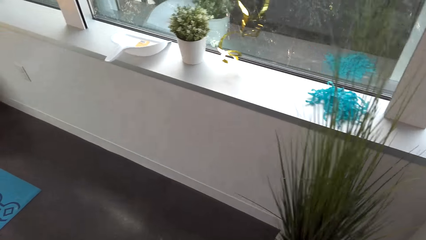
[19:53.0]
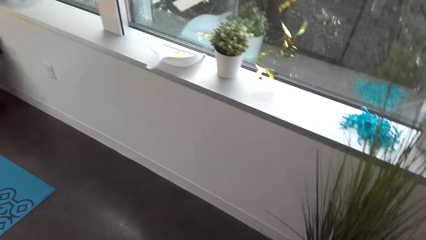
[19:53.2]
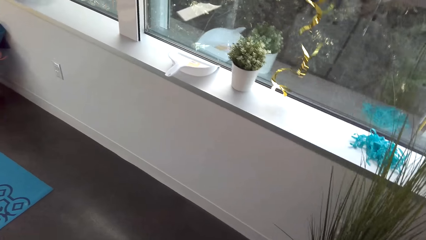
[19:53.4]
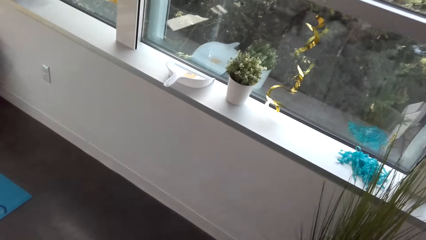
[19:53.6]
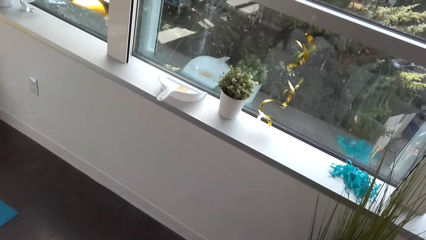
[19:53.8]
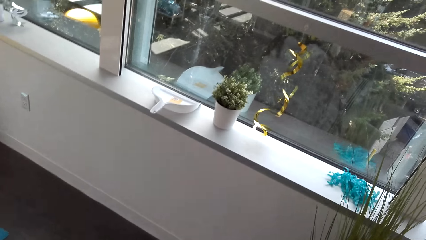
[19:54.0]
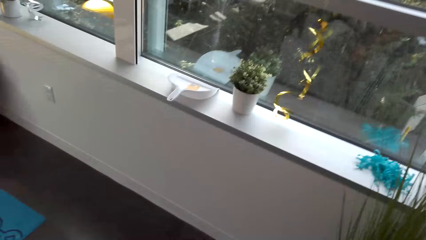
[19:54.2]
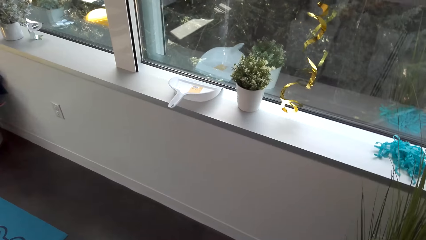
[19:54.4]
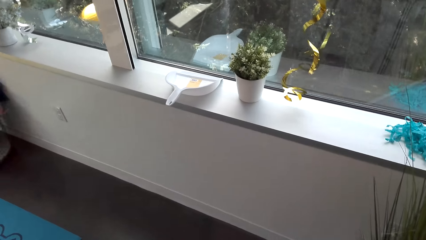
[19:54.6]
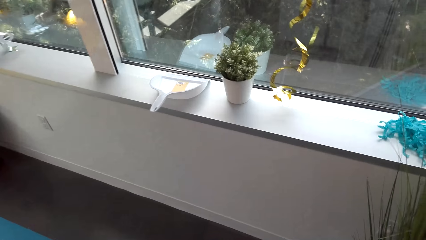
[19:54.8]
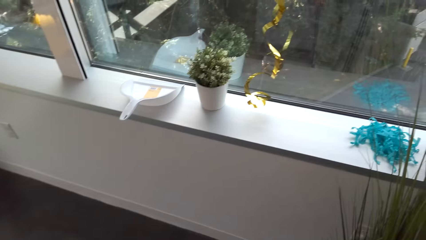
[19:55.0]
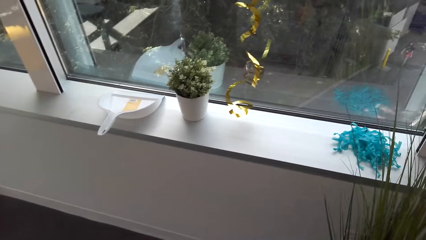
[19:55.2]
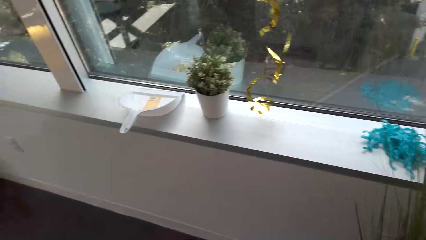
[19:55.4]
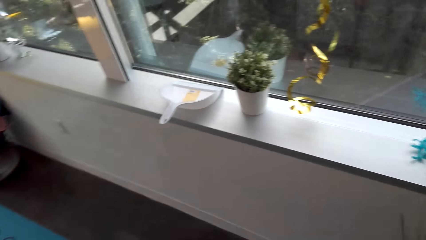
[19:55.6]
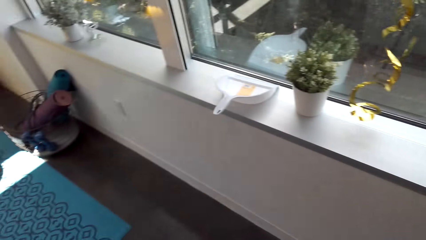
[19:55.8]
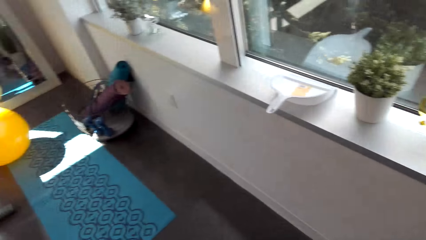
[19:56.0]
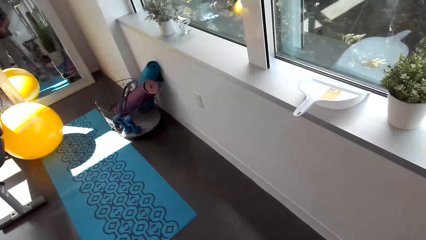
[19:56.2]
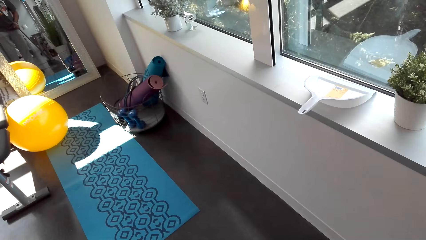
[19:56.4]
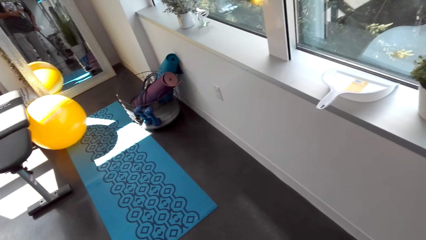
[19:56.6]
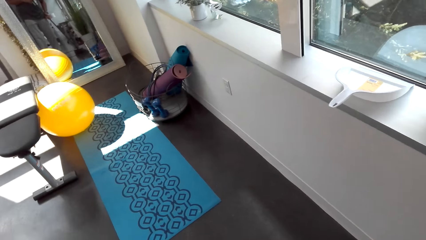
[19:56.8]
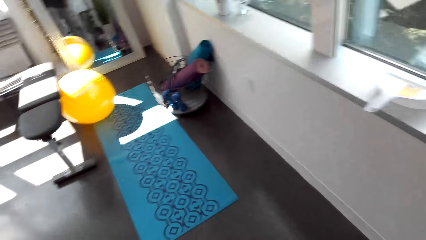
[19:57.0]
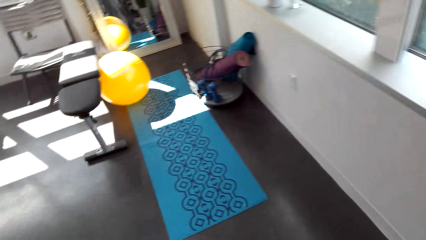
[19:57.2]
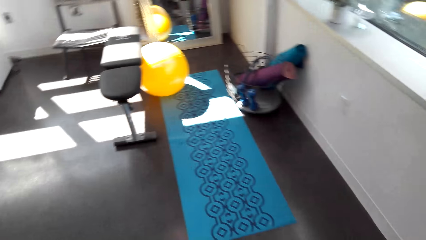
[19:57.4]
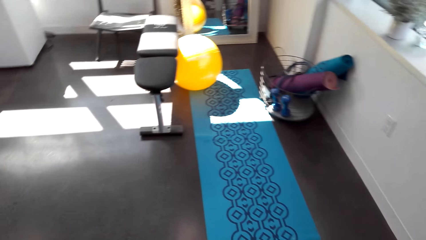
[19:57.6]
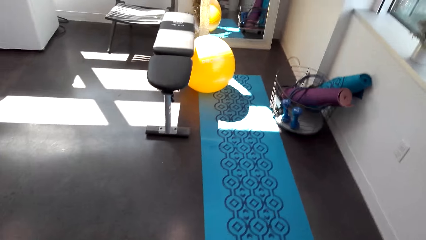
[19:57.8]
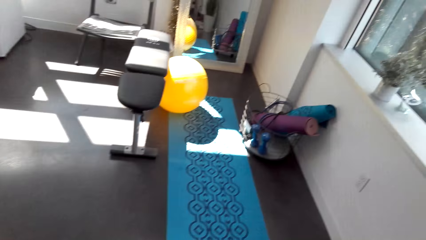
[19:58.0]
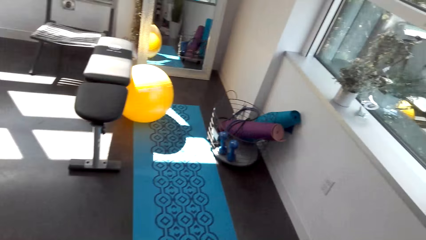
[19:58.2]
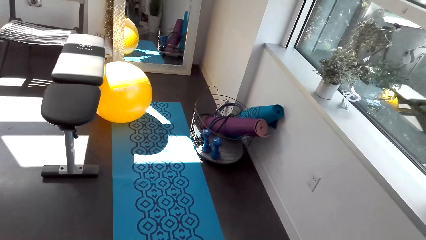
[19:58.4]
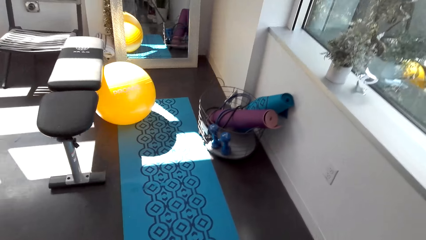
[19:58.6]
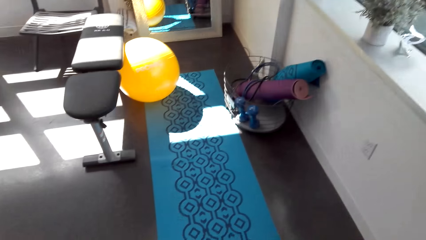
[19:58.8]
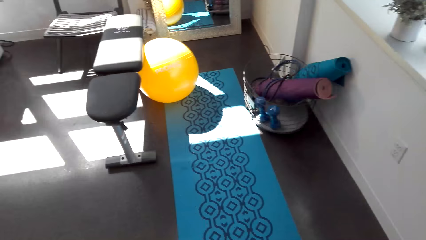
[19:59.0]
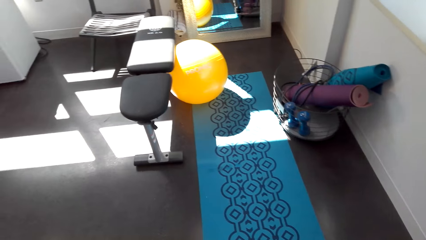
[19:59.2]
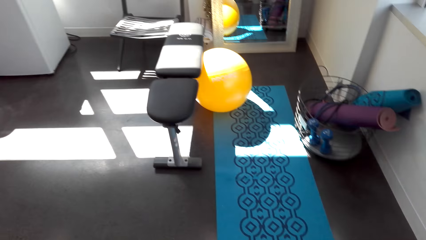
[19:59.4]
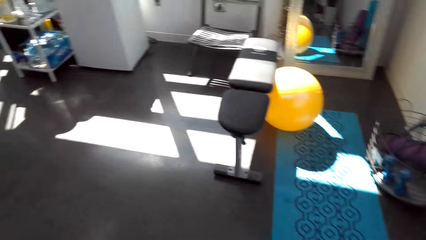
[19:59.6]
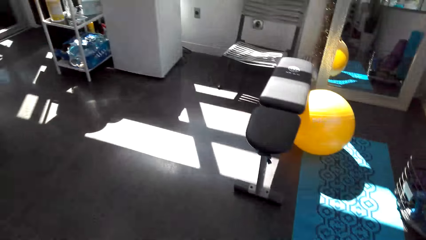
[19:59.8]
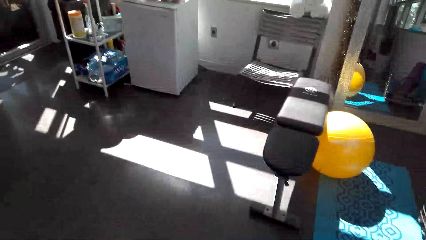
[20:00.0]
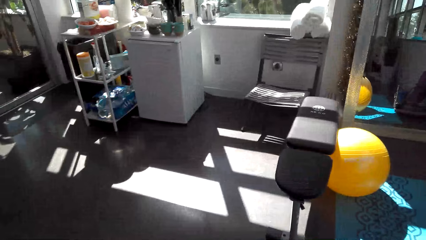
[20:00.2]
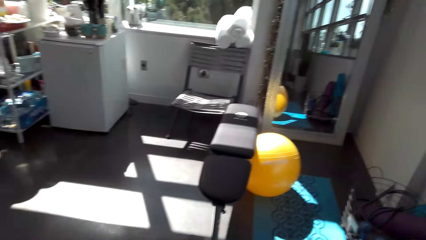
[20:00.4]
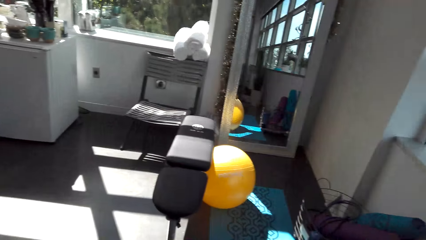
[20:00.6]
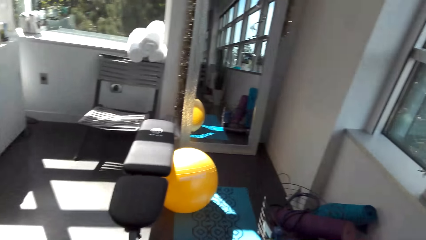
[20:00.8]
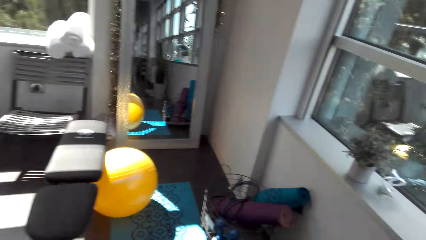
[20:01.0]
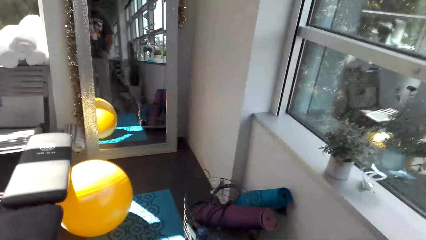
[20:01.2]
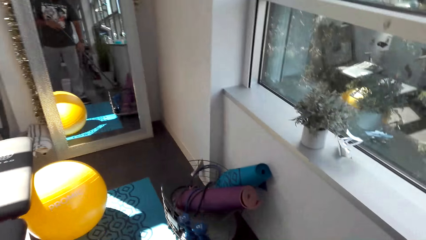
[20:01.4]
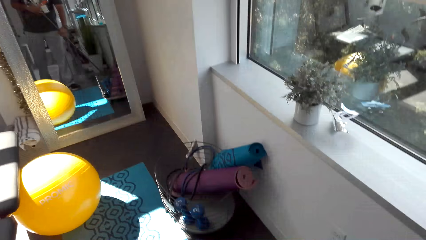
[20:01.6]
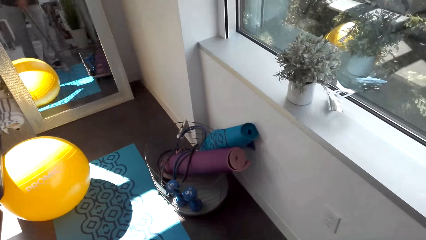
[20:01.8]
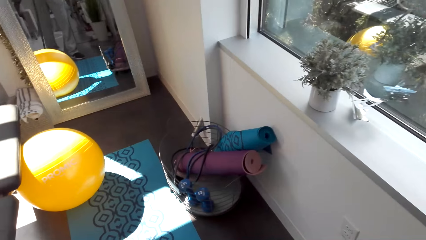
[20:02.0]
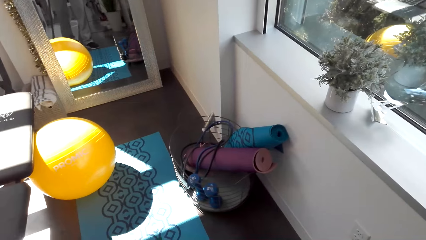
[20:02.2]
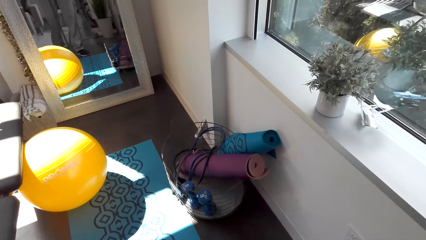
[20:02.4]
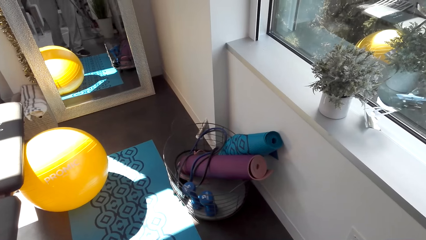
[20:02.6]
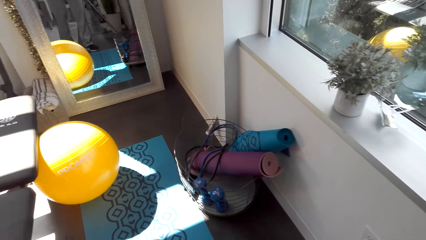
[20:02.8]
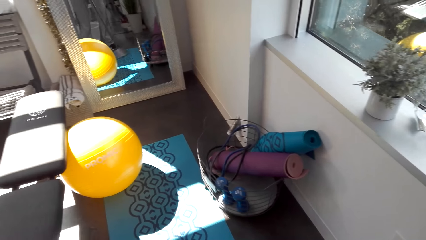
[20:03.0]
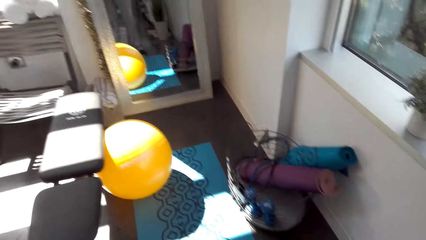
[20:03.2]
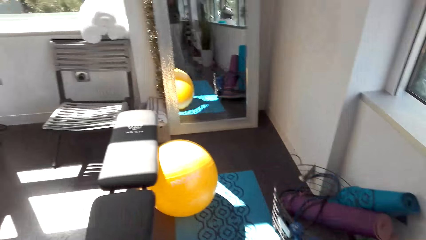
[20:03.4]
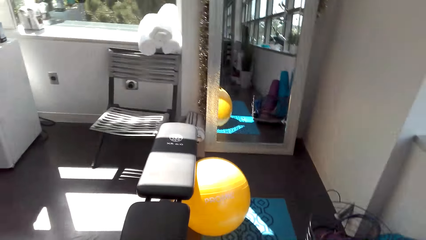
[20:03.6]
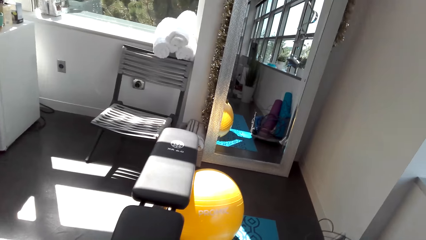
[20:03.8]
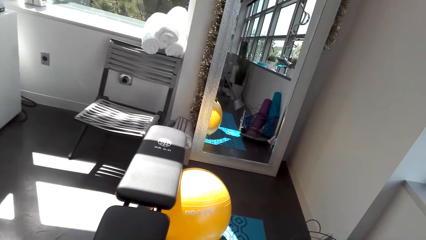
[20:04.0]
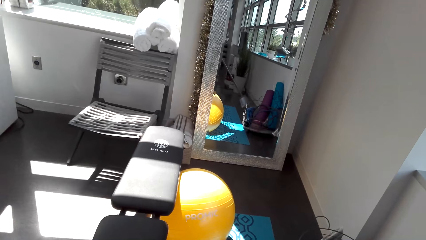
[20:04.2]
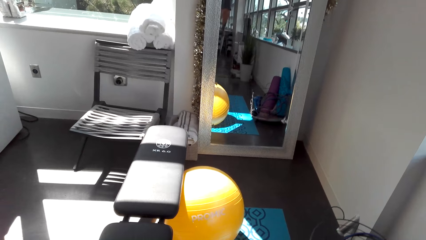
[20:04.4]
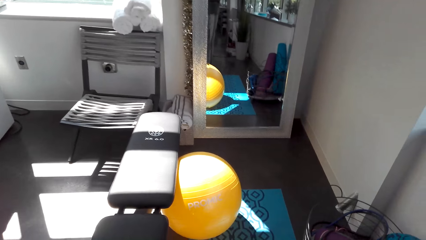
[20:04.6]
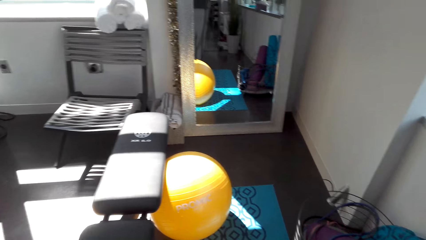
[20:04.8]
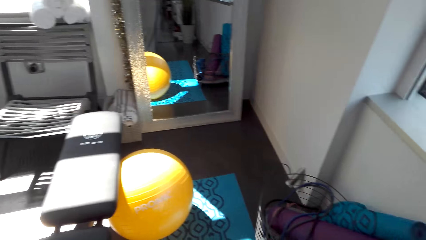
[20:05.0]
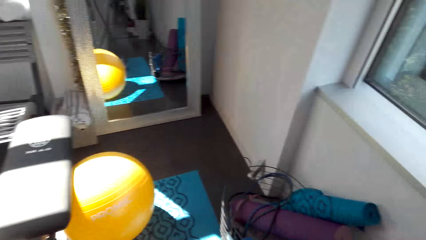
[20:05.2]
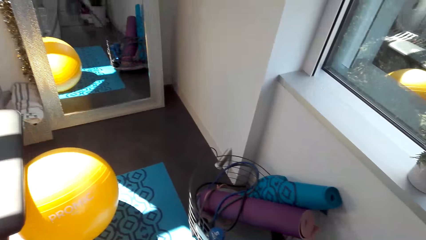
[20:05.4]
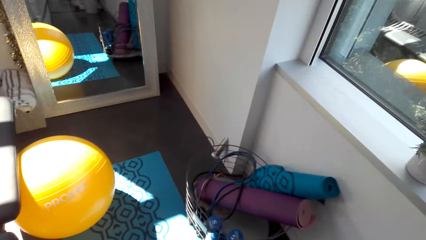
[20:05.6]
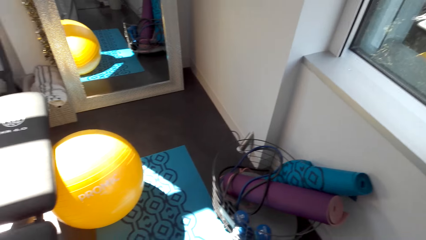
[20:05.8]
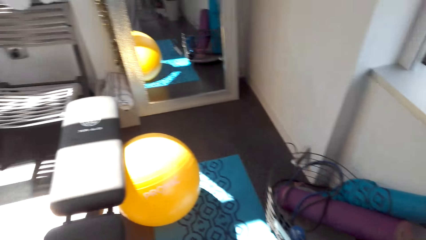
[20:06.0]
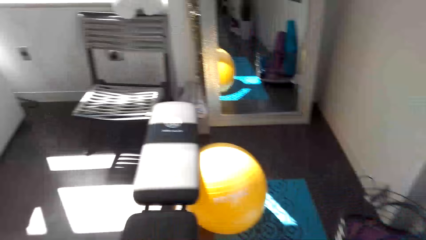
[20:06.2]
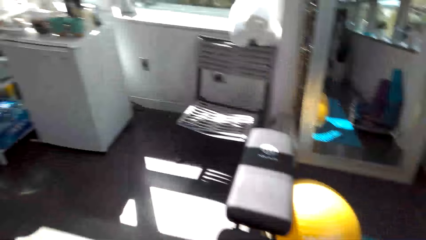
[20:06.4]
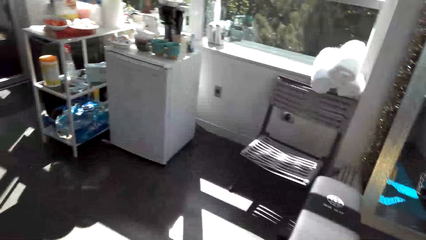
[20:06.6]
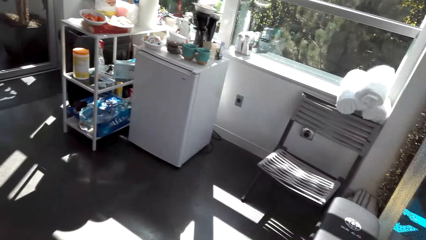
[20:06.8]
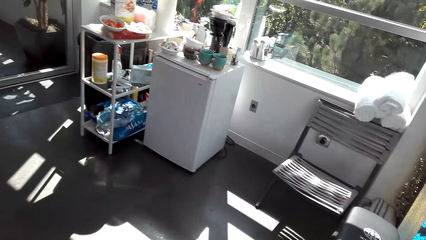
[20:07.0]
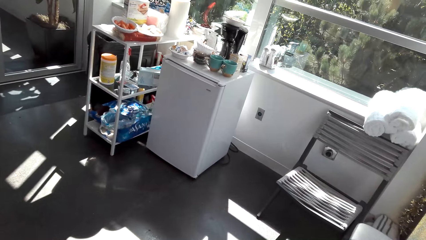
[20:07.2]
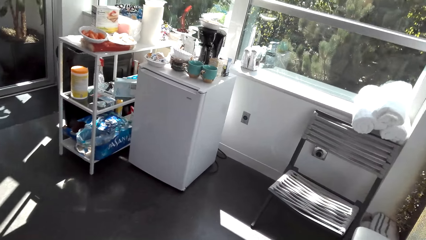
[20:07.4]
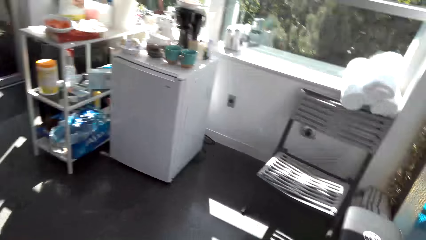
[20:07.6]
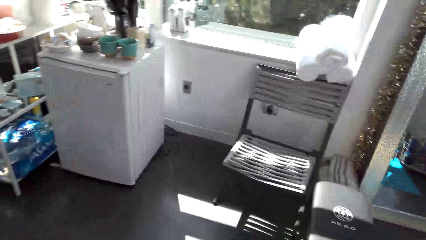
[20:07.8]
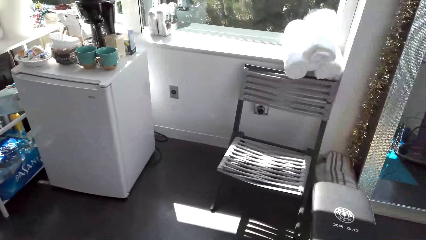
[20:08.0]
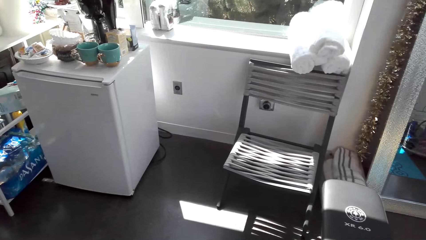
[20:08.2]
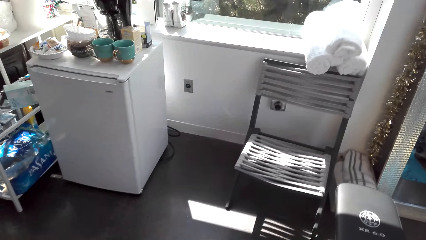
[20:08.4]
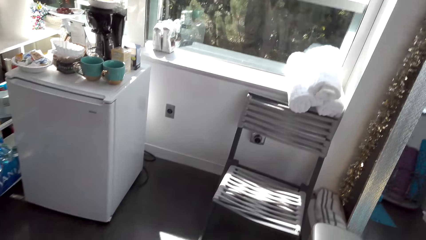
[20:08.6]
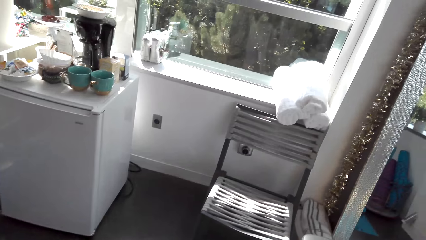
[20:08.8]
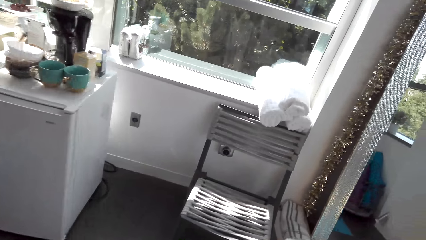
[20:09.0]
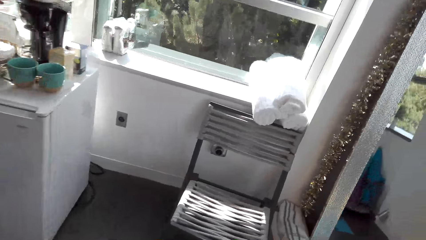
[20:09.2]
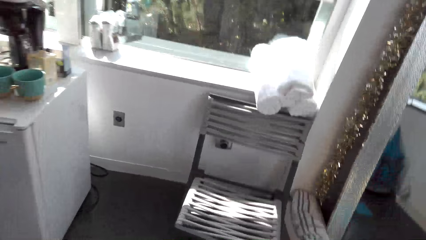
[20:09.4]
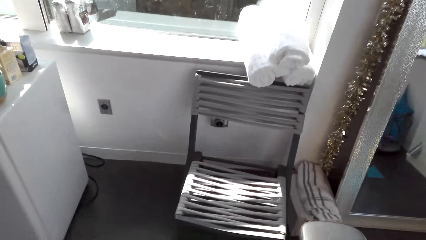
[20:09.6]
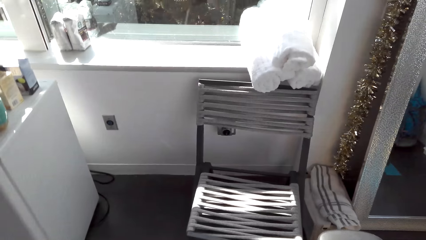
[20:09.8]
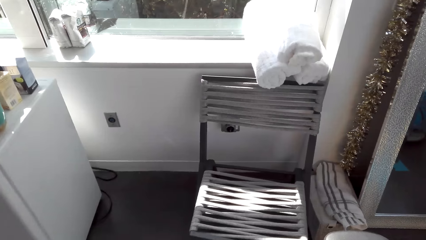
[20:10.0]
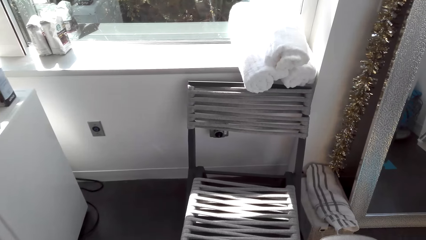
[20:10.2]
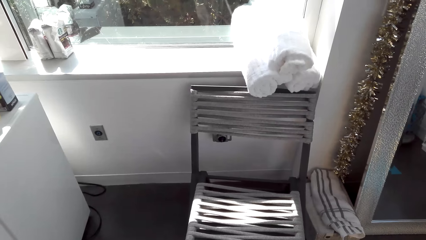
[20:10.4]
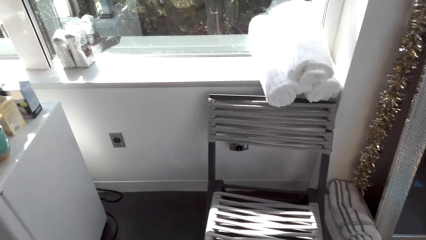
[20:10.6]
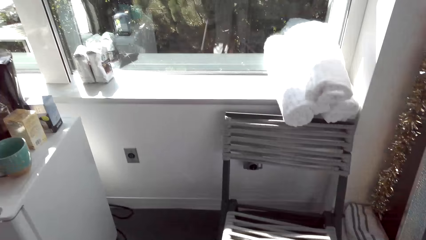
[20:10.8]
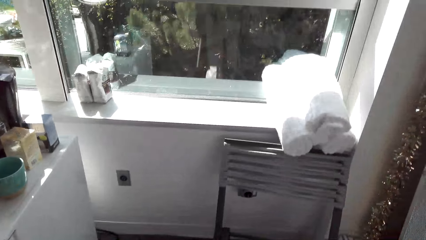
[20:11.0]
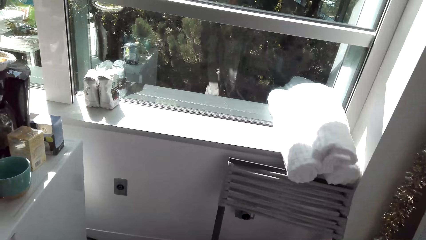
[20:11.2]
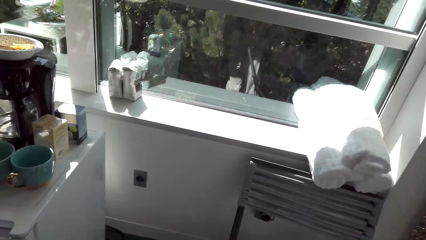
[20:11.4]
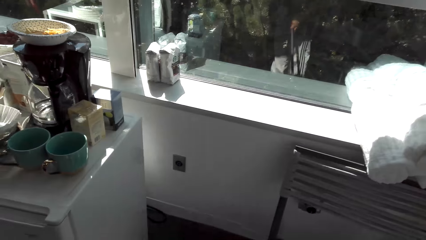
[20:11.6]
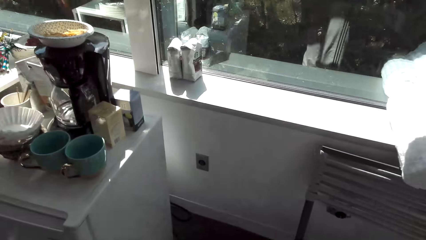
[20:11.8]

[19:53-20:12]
The camera wearer looks at the flower. They sweep the floor with the broom. They sweep the carpet. They sweep the room. They sweep the floor with the broom.
